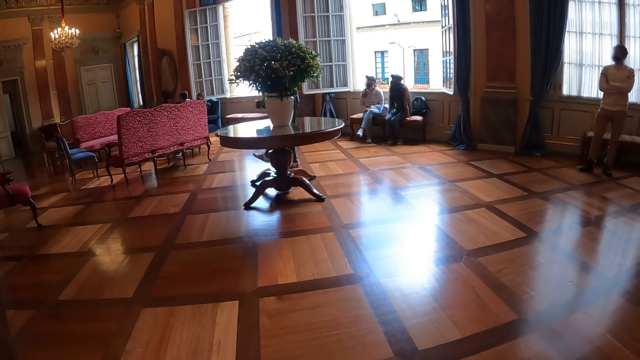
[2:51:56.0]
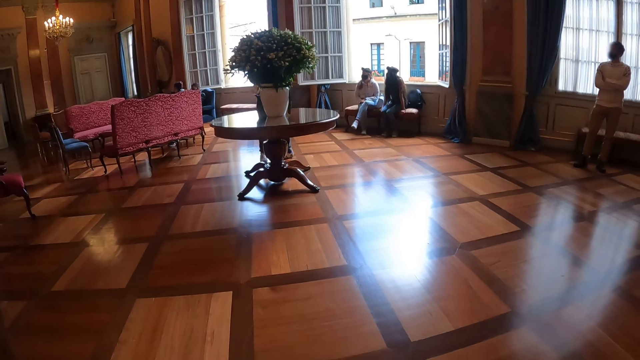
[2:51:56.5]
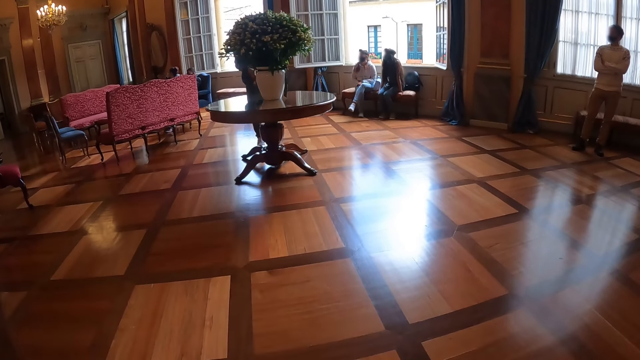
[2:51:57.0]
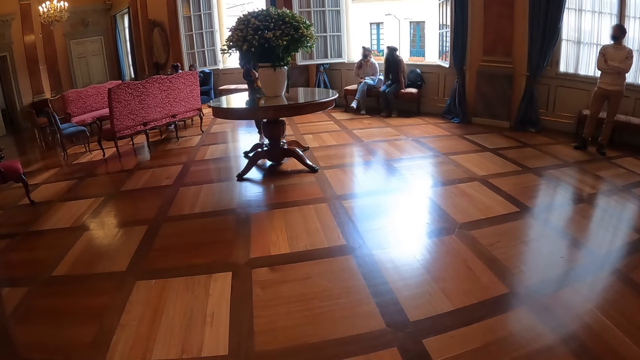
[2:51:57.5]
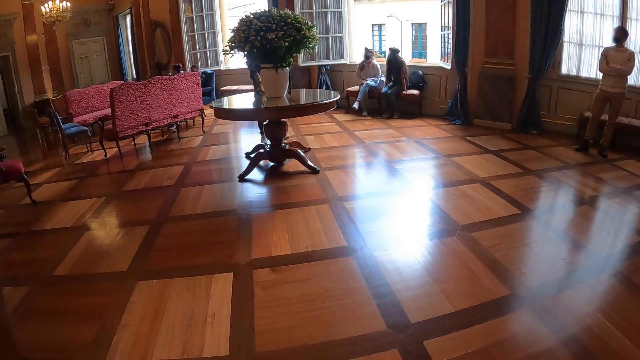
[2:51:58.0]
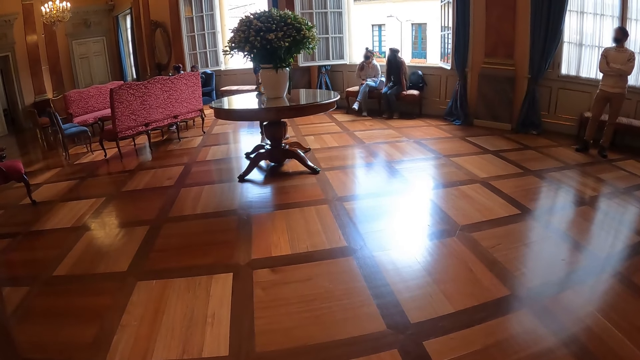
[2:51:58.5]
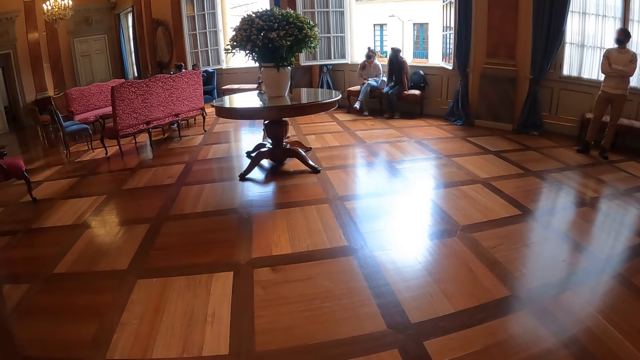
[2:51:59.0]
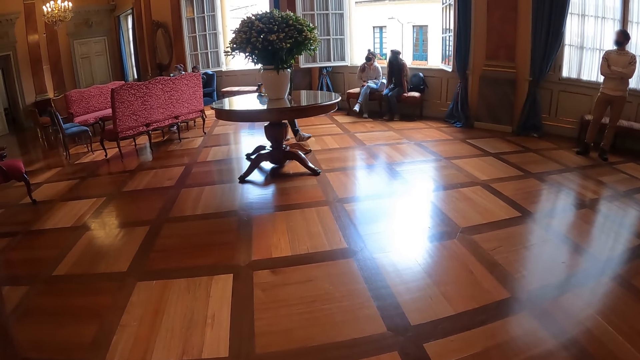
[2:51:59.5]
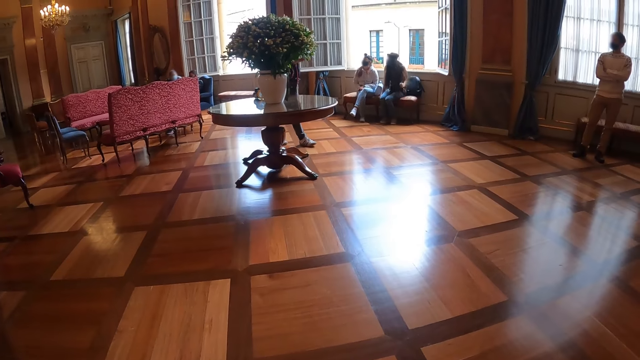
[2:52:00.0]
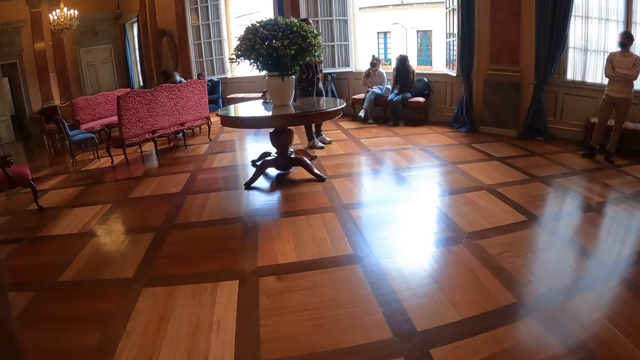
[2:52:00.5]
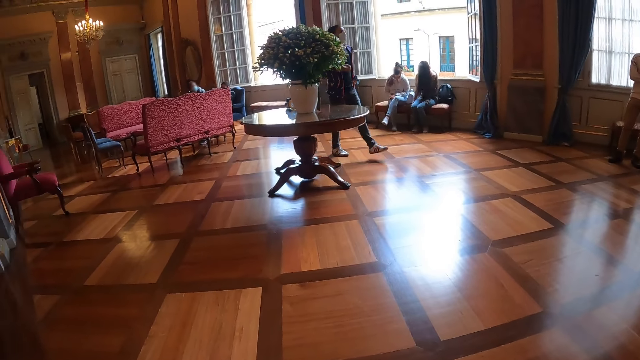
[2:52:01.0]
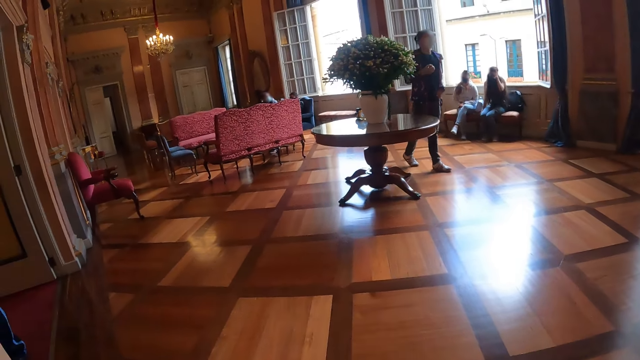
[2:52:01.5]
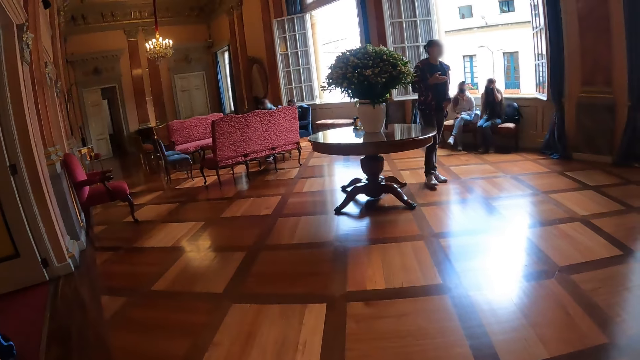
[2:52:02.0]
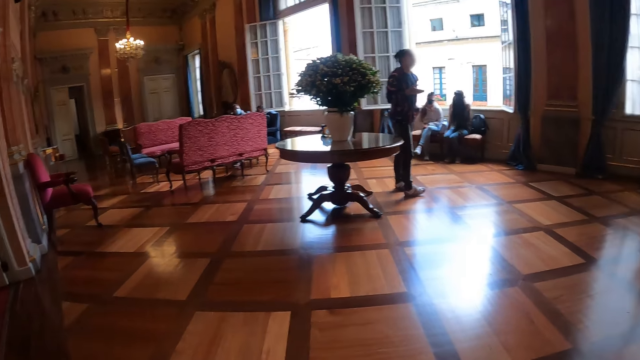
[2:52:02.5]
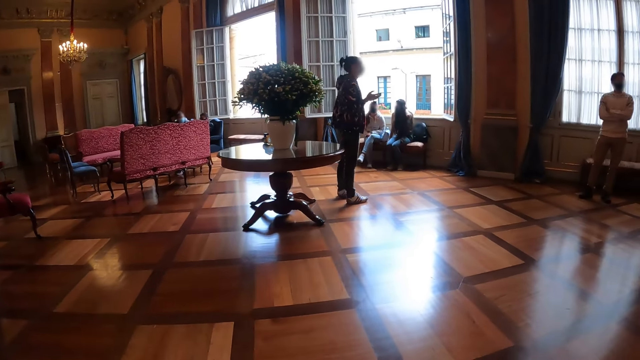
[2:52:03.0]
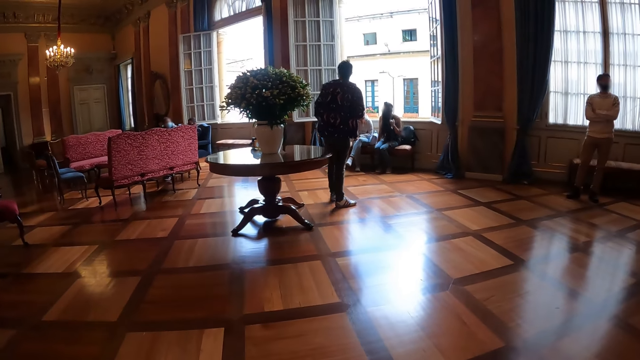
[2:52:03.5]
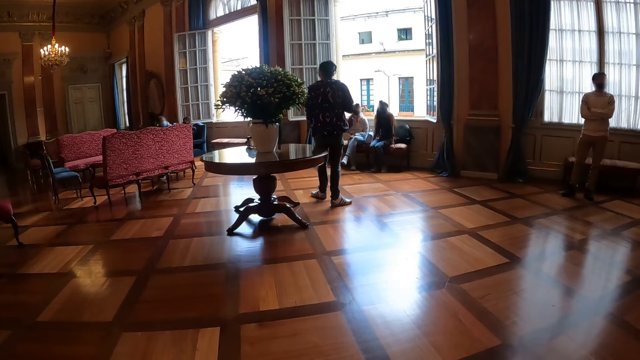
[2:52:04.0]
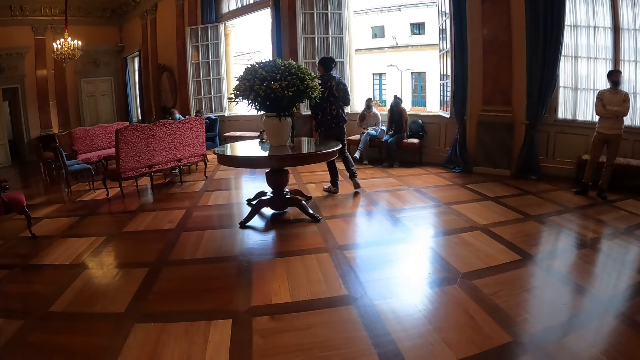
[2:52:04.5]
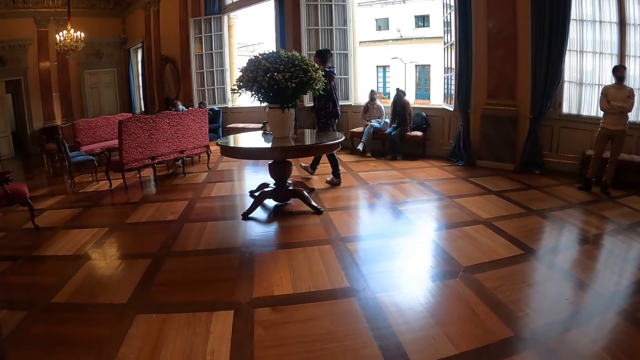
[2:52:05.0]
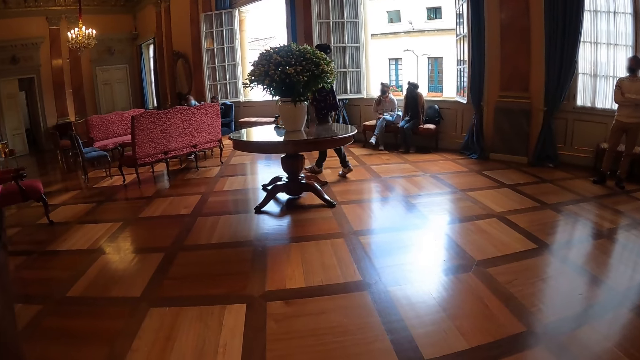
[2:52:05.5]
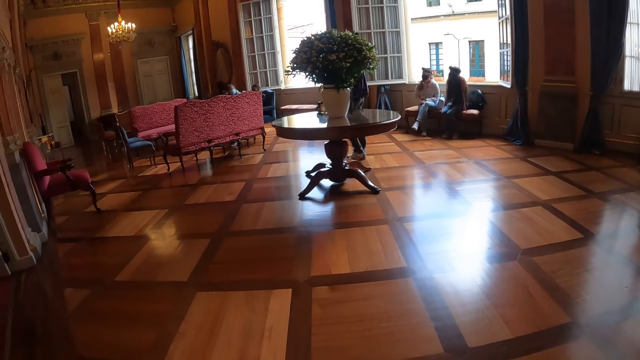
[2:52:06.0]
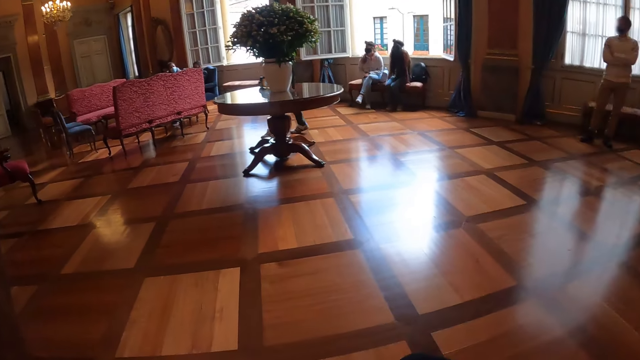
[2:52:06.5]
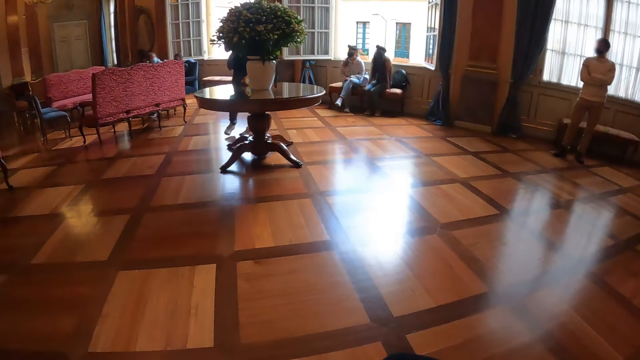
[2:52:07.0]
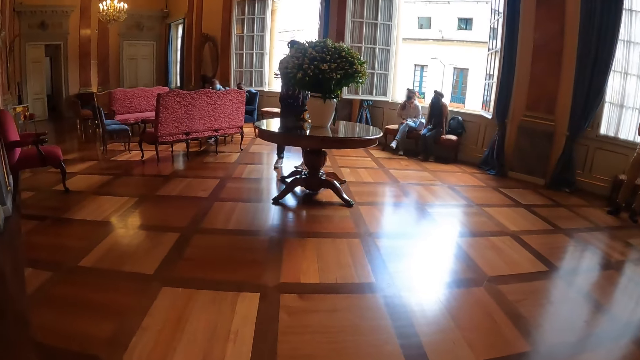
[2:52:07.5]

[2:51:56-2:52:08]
A person converses.

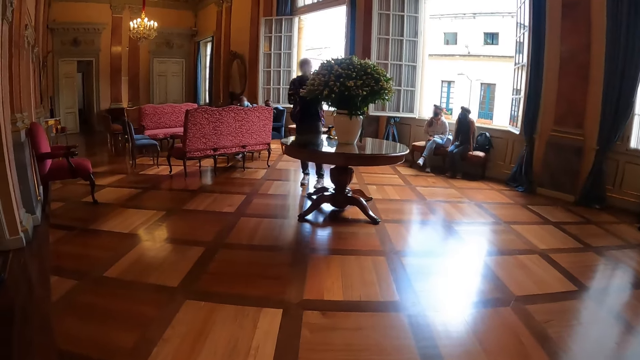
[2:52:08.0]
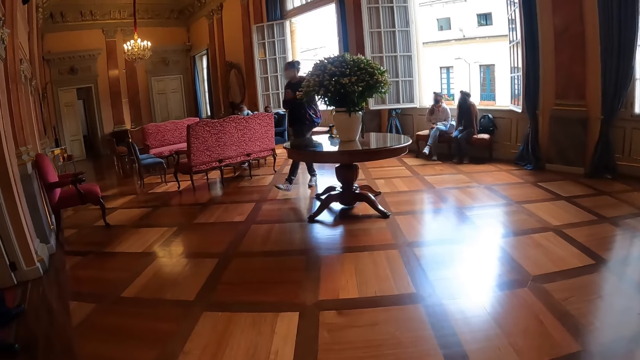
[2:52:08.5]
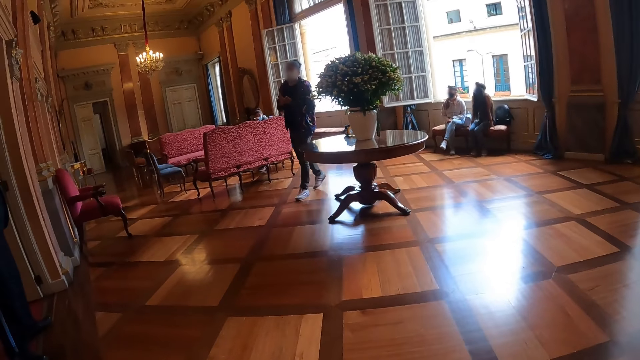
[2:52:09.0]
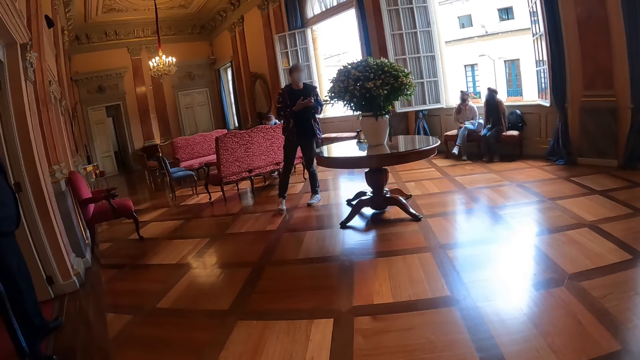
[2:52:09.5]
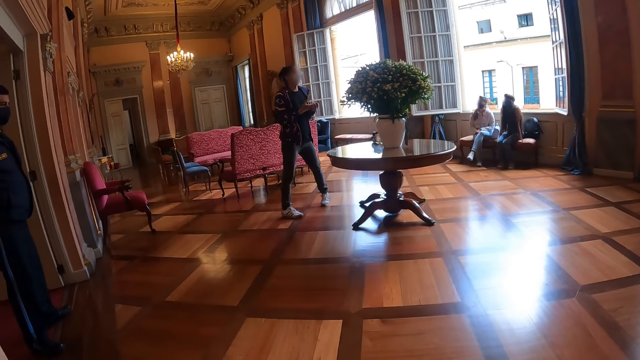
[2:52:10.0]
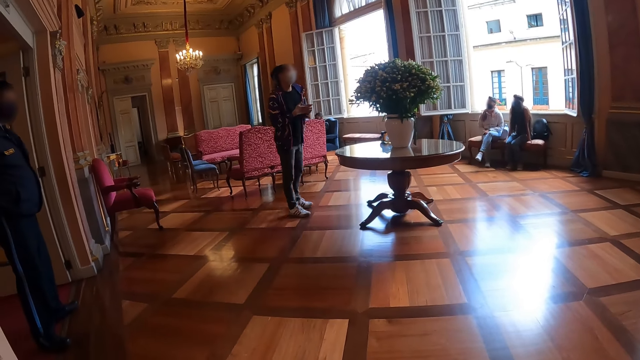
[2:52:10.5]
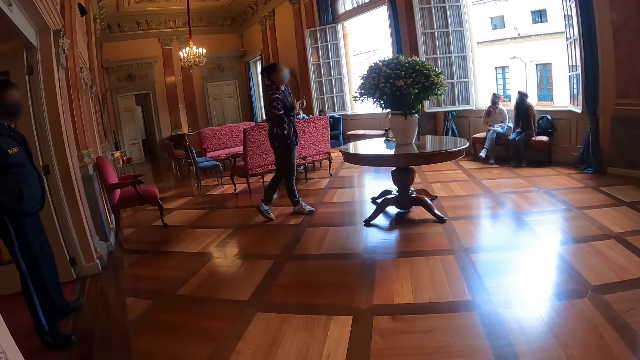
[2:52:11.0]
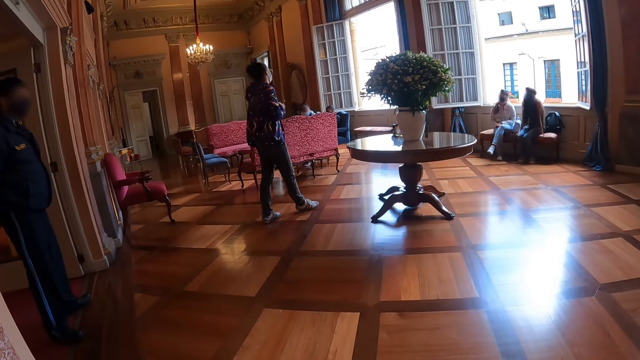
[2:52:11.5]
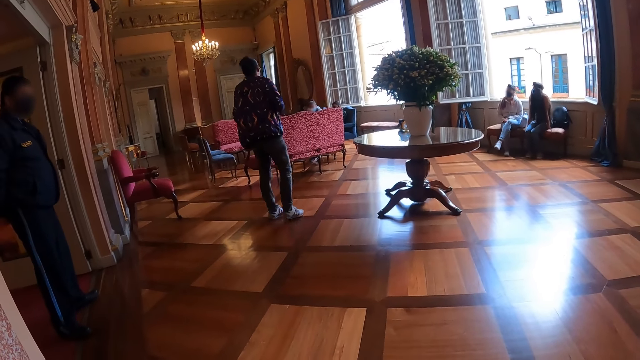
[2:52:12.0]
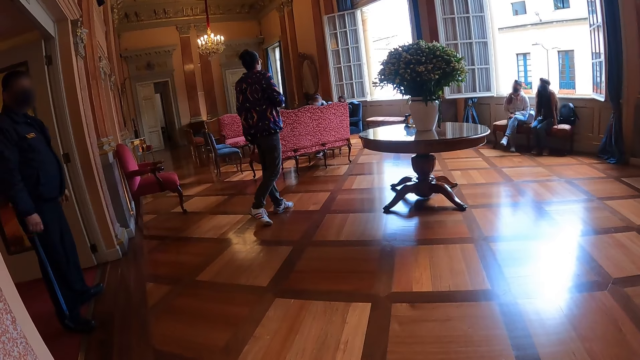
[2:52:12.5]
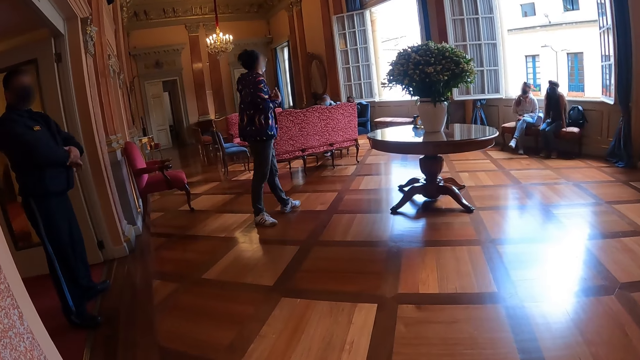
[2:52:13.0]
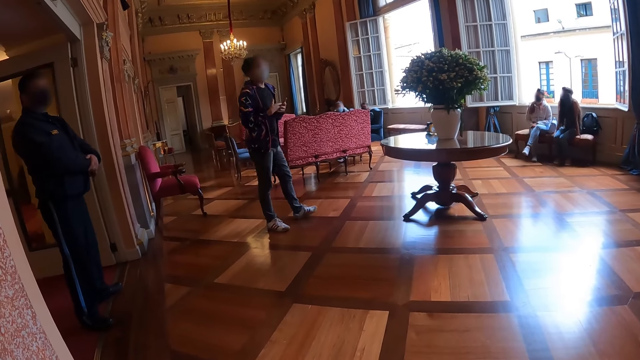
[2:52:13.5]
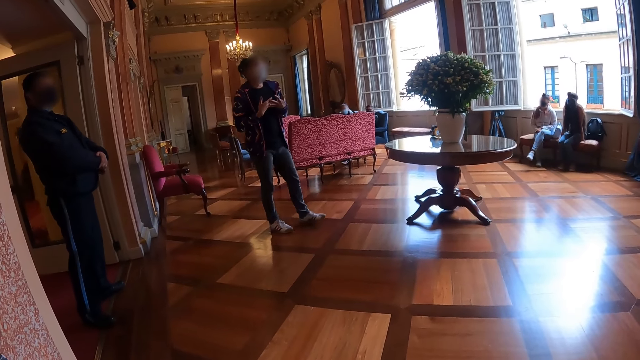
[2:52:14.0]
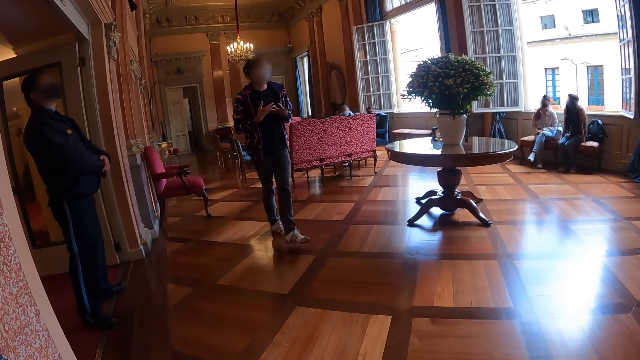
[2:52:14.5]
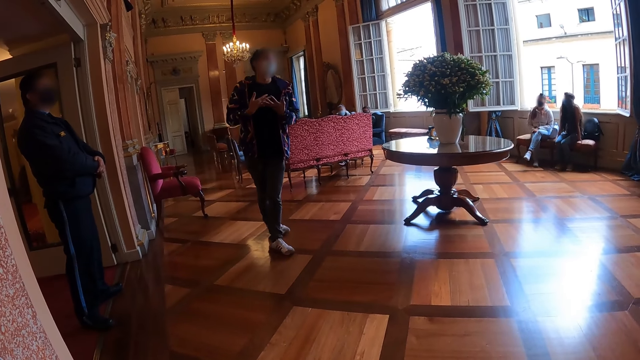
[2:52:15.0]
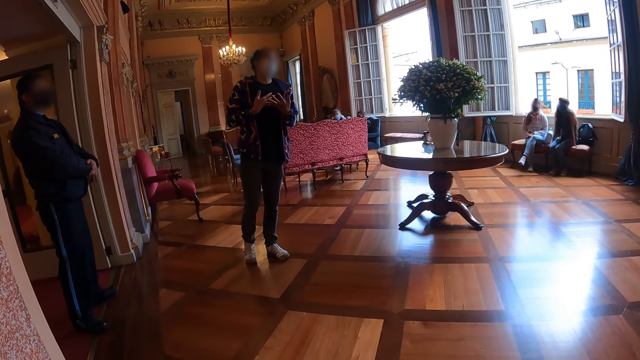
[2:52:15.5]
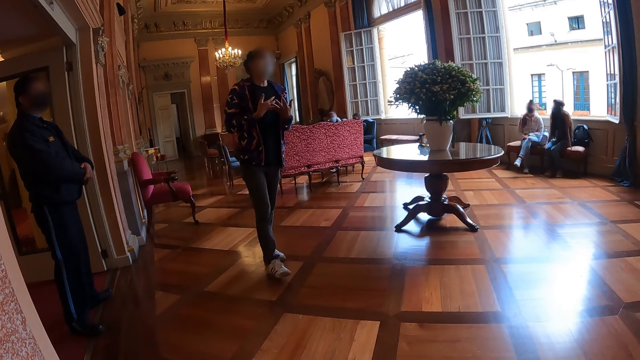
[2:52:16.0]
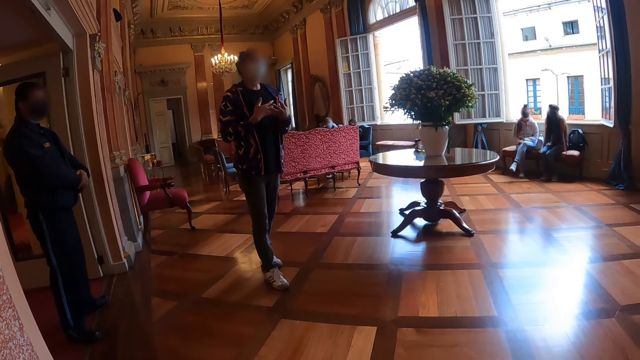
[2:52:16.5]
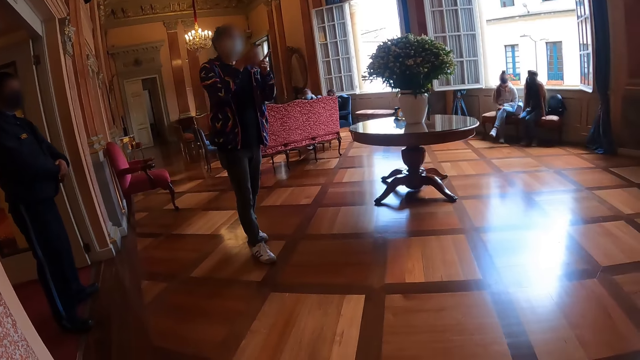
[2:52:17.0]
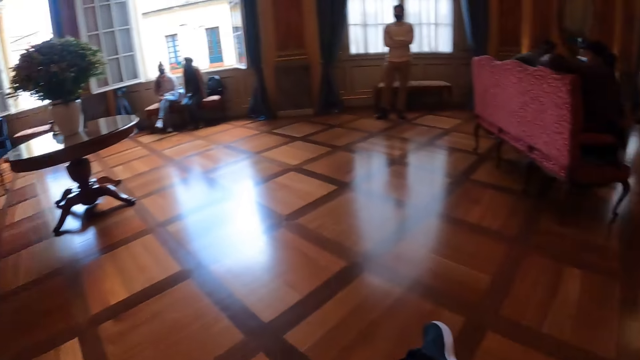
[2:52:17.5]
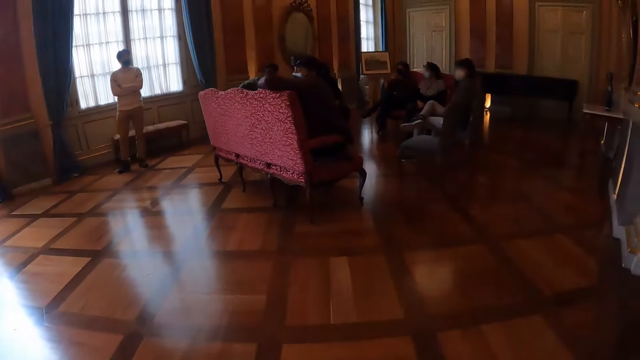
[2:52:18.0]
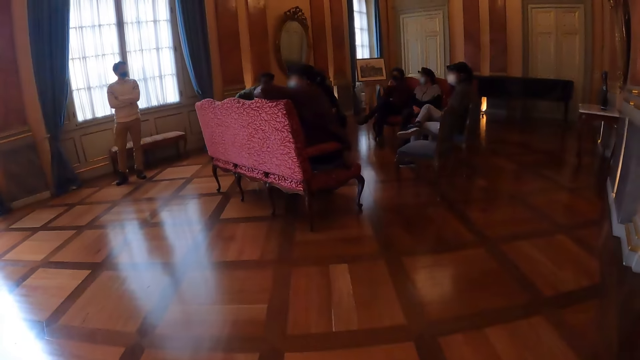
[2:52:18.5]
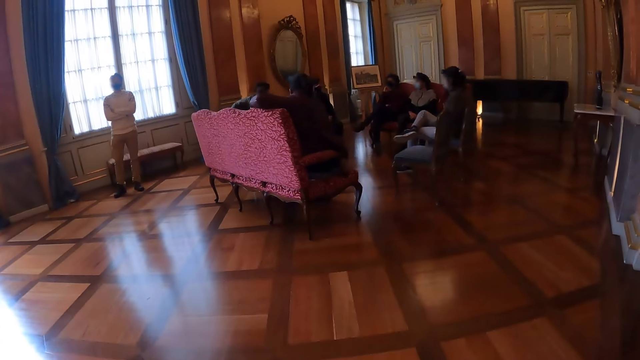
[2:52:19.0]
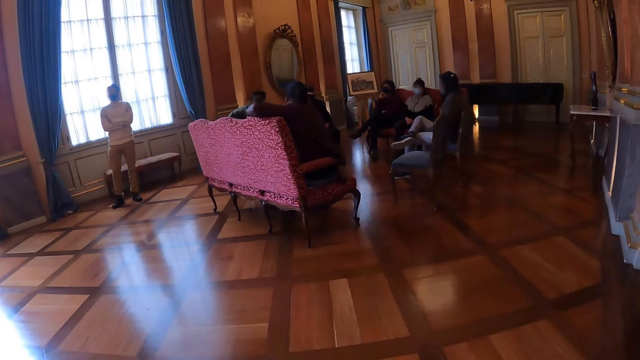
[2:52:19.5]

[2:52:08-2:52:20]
The camera wearer looks around in a room.
